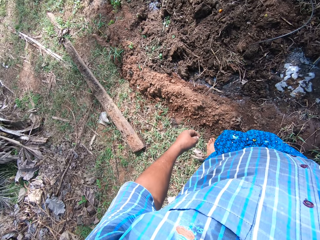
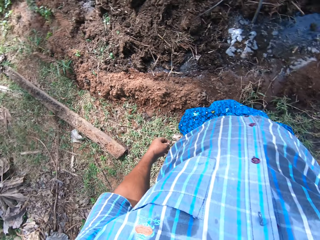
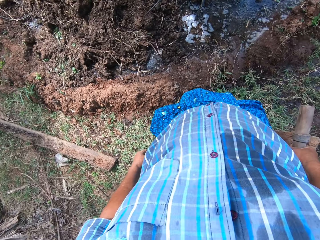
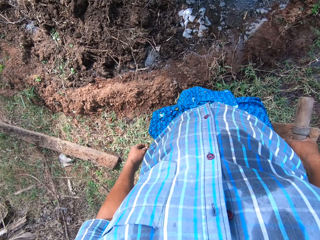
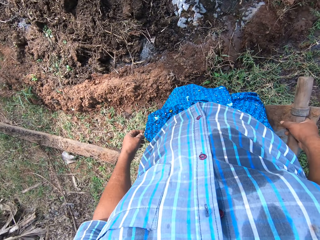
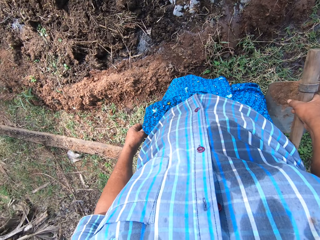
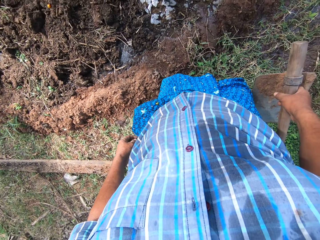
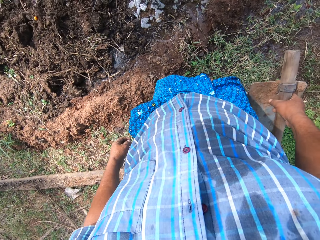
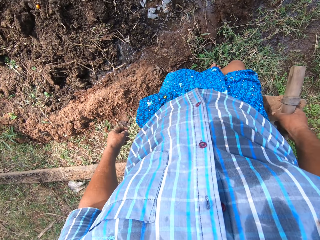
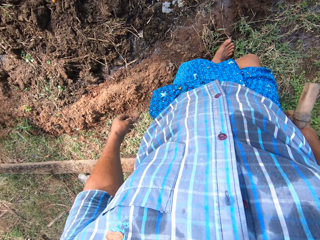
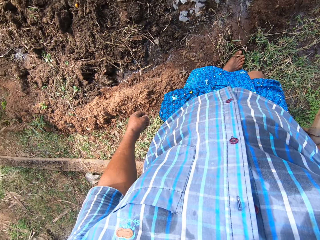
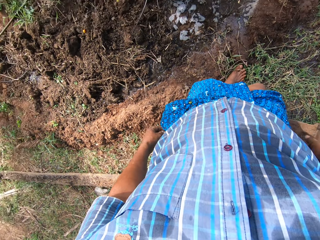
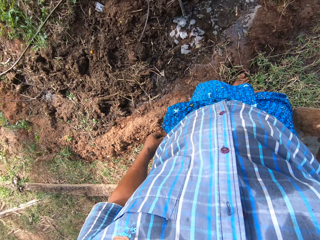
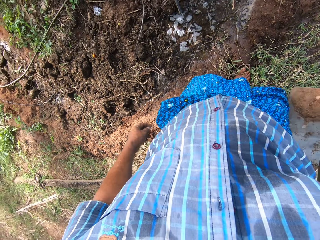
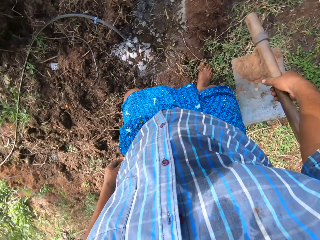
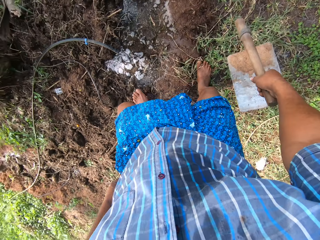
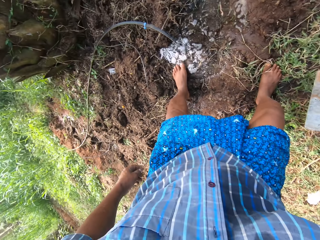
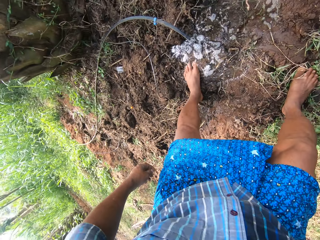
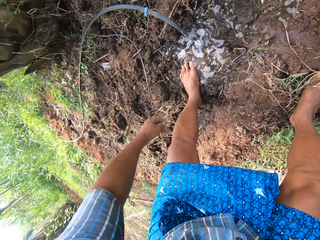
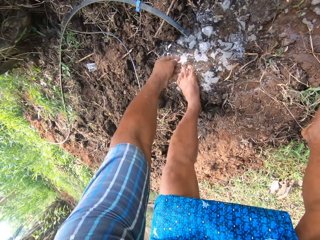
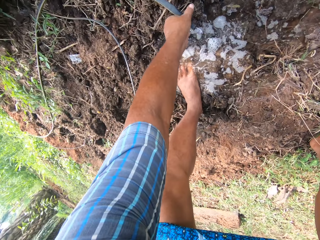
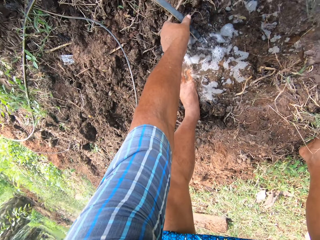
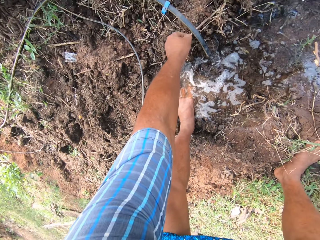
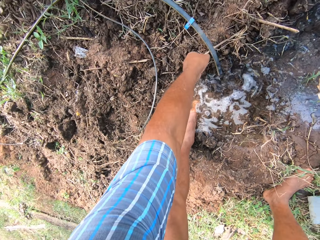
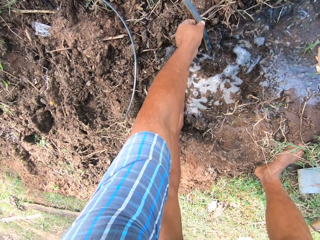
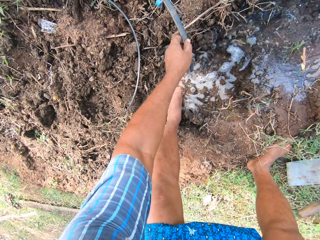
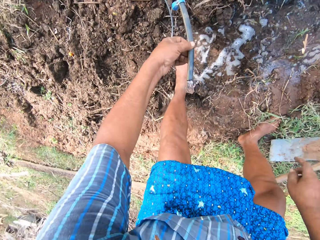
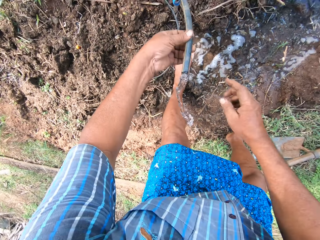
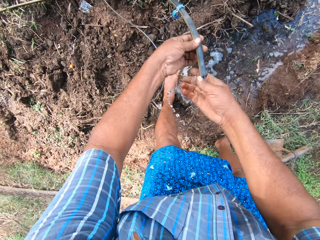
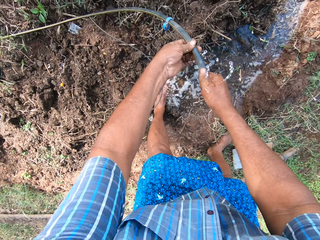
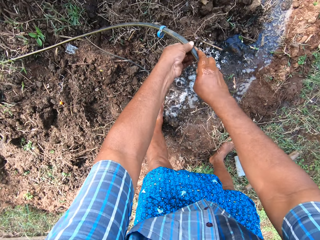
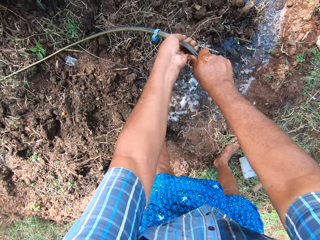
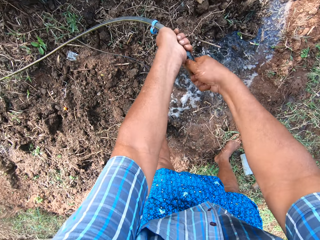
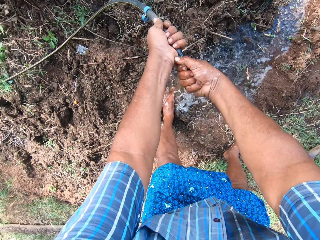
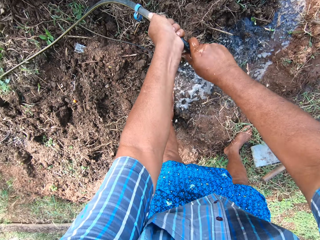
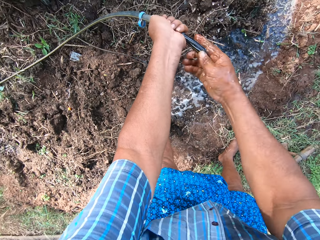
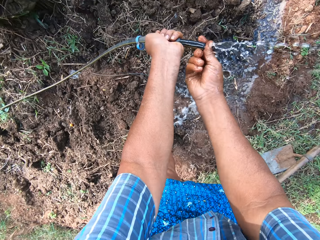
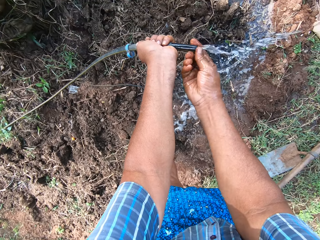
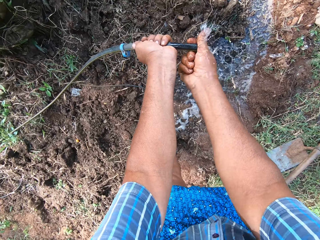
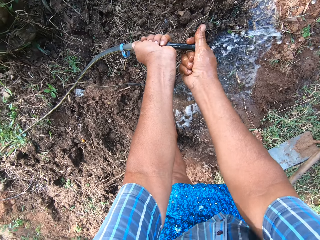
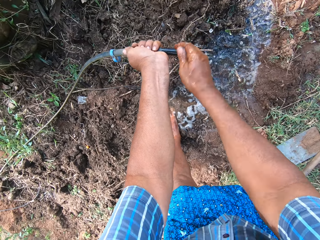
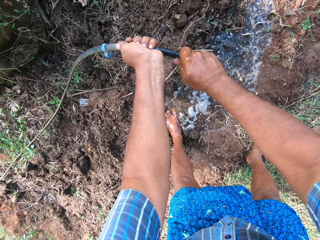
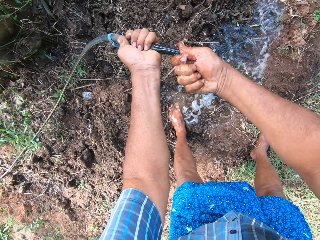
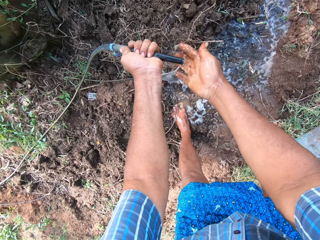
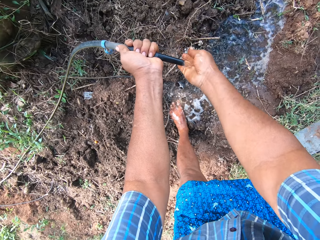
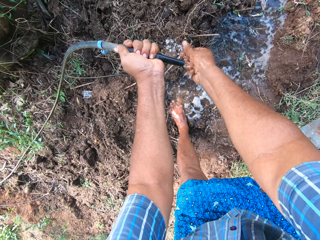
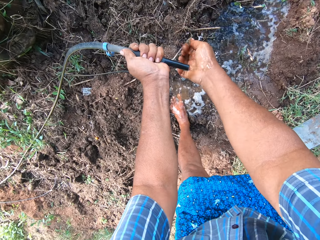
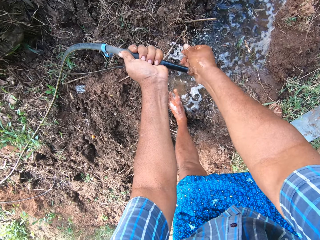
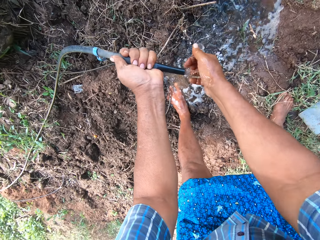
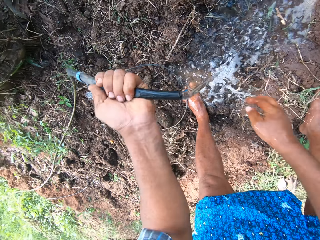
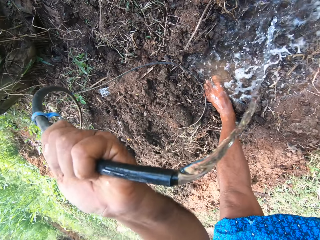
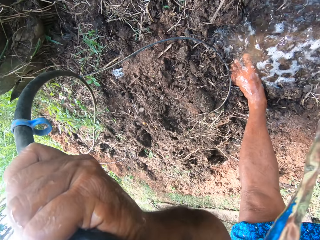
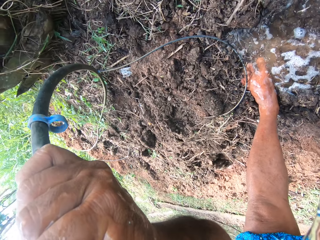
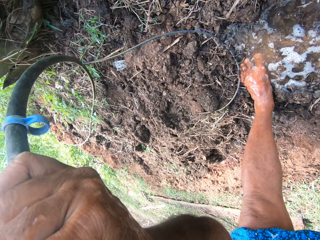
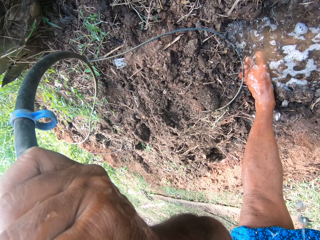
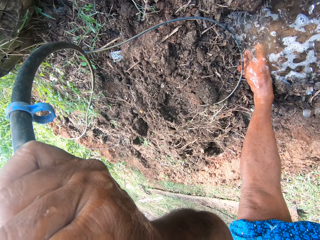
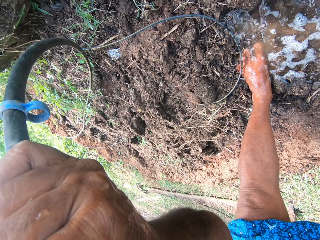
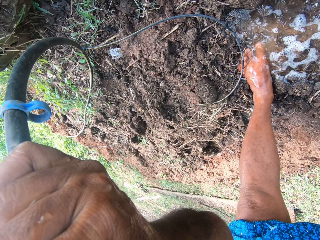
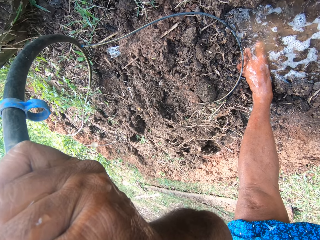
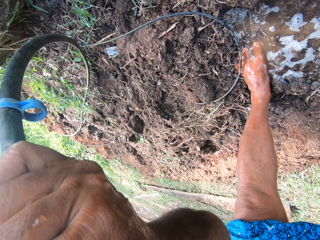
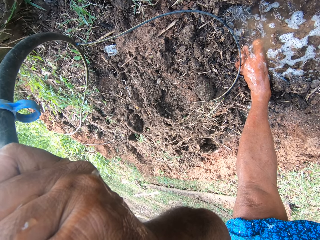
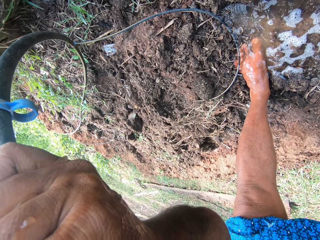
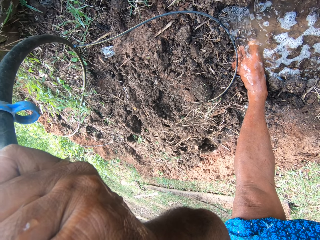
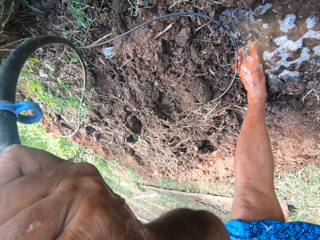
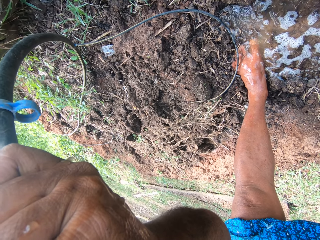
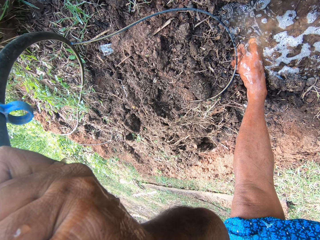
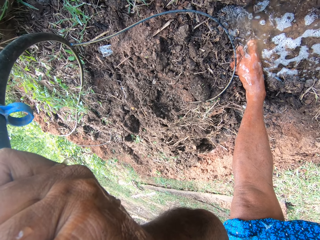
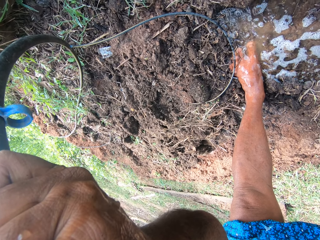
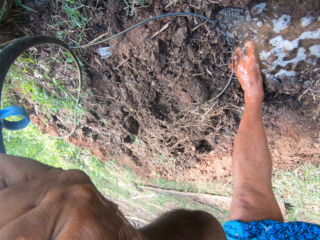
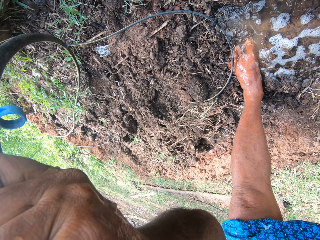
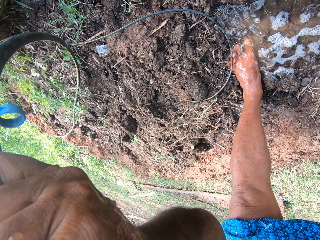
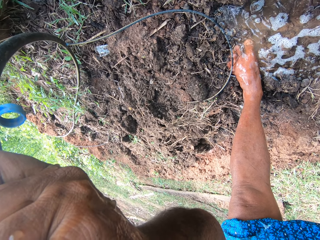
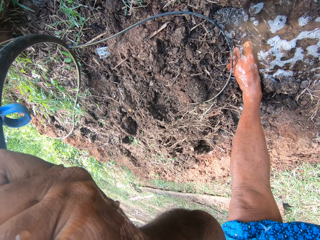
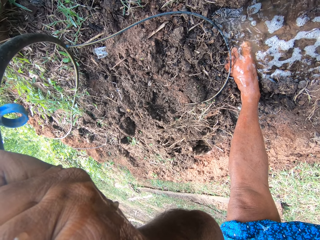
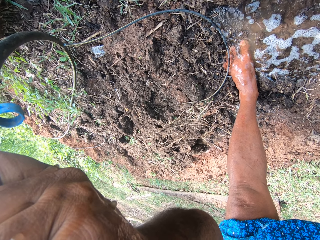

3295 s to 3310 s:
The camera wearer picks up a water pipe from the floor with the left hand. They clean the opening end of the pipe. They wash the hand with water from the water pipe. They drink water from the water pipe.

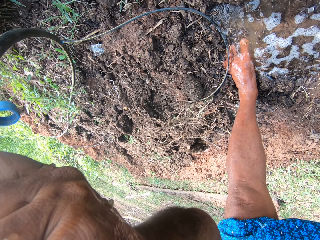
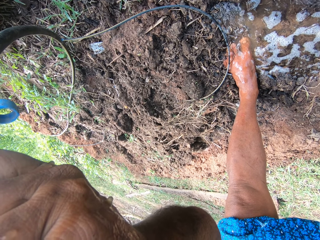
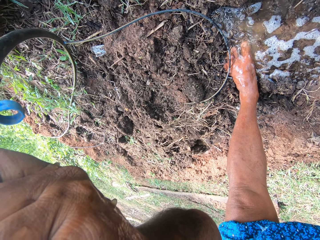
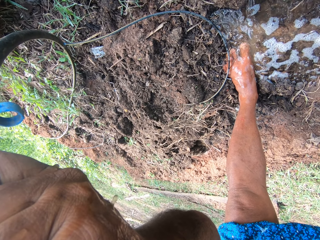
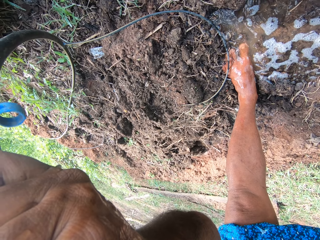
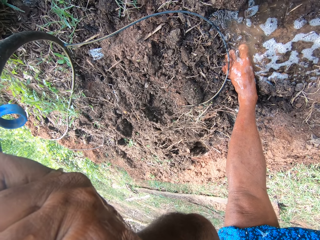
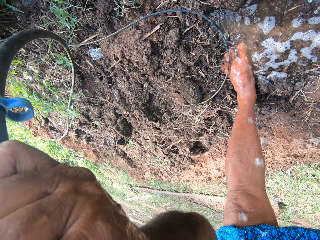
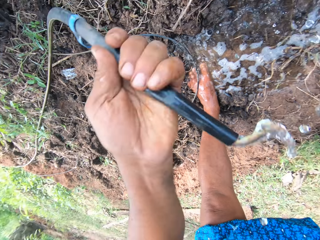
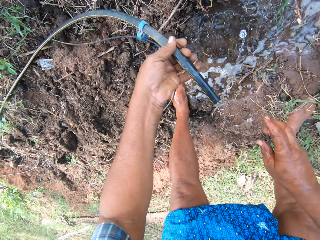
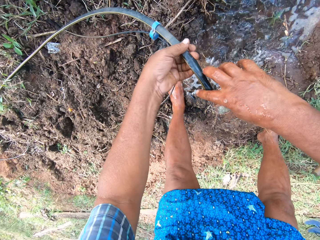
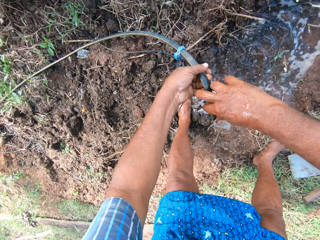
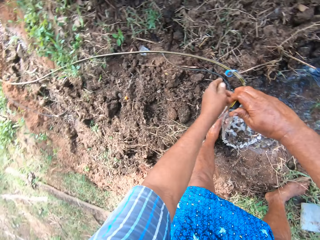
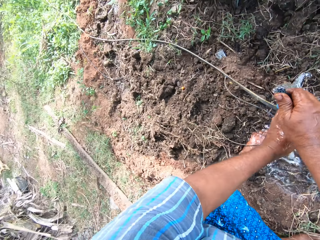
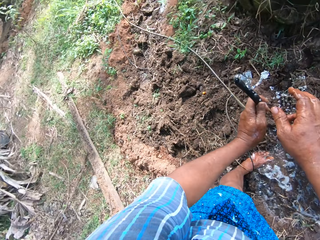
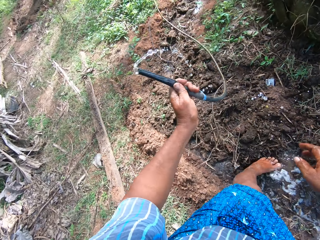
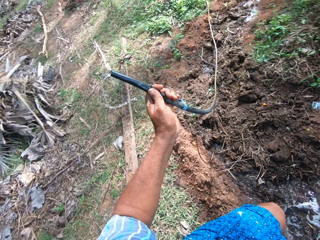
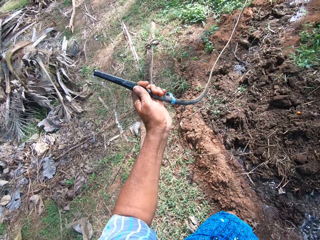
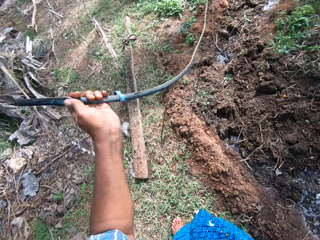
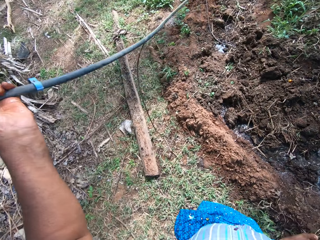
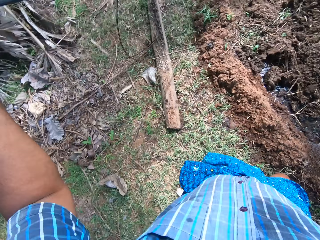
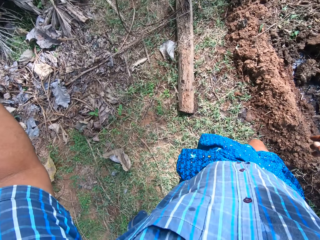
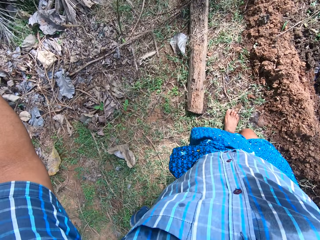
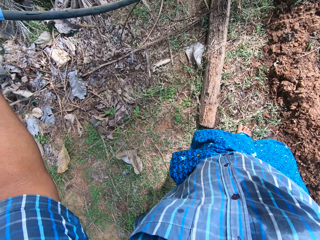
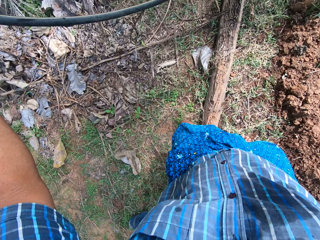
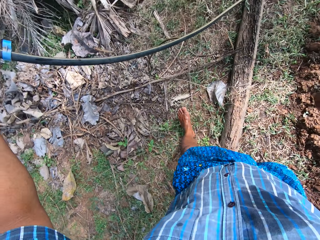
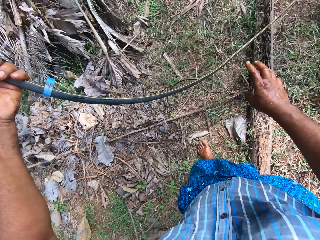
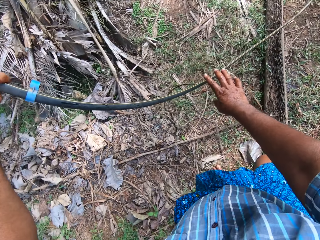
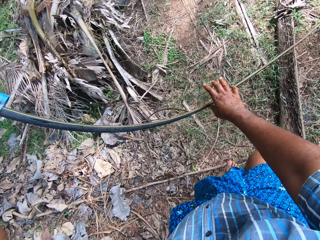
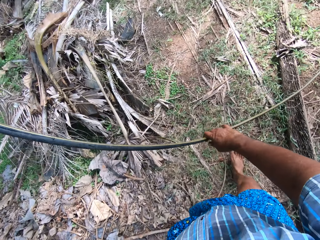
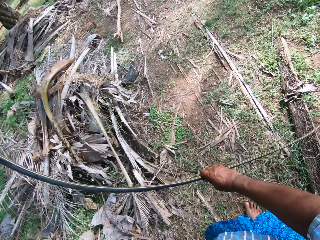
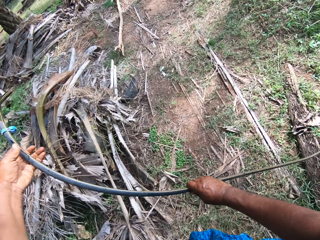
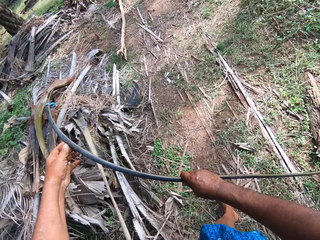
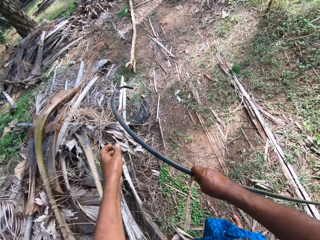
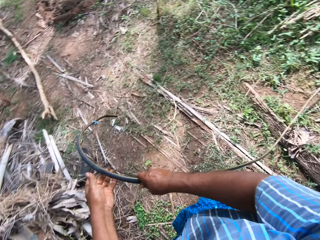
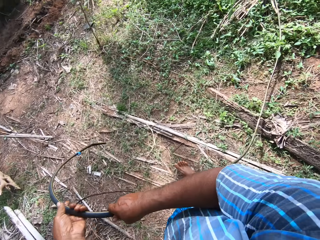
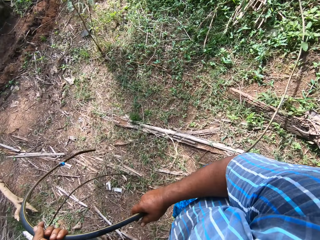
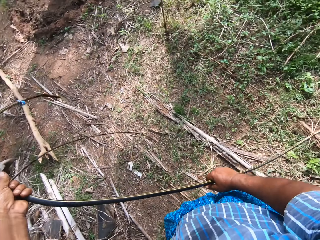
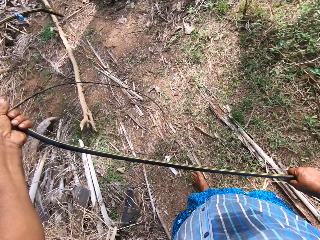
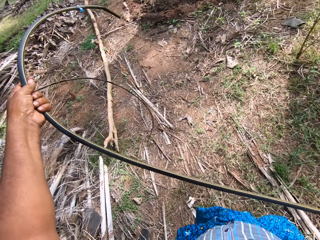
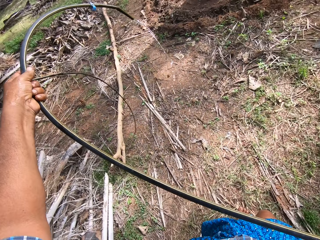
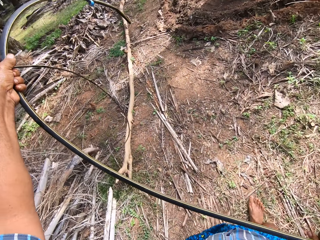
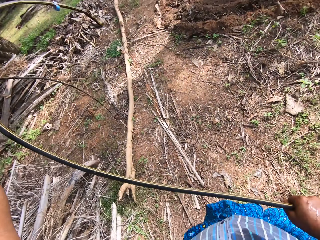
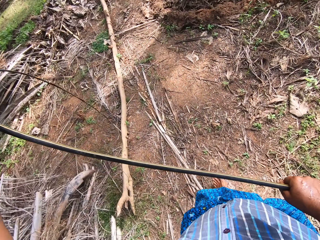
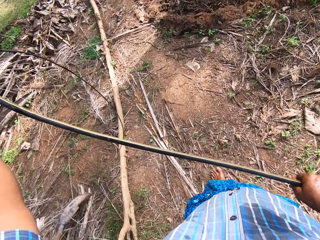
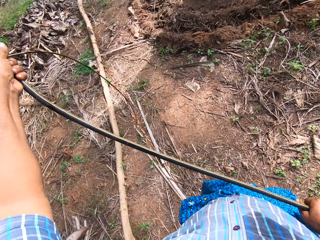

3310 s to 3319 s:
The camera wearer takes the water pipe with them. They walk forward.
